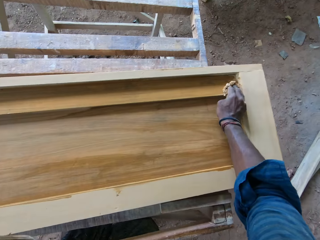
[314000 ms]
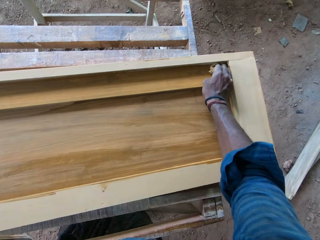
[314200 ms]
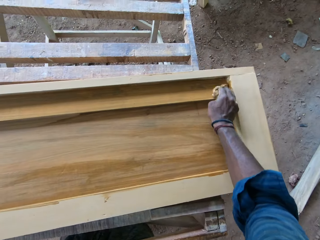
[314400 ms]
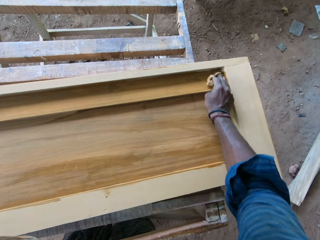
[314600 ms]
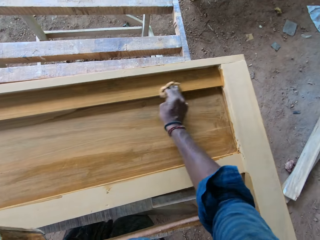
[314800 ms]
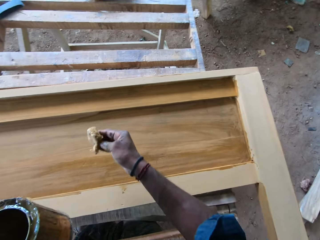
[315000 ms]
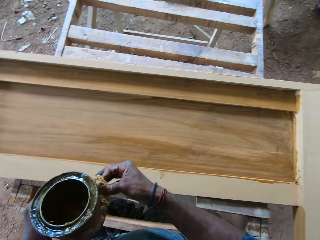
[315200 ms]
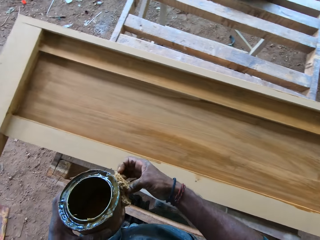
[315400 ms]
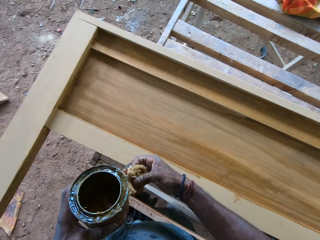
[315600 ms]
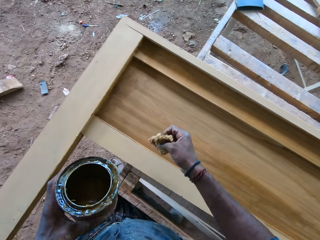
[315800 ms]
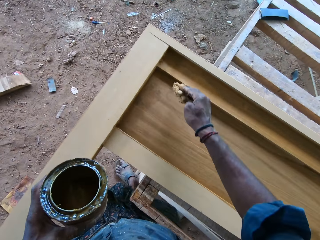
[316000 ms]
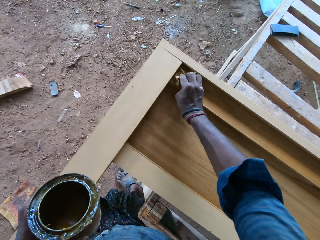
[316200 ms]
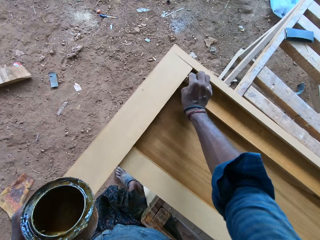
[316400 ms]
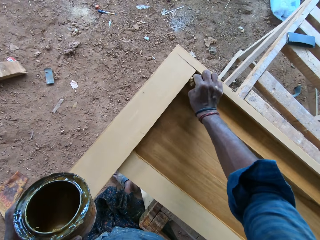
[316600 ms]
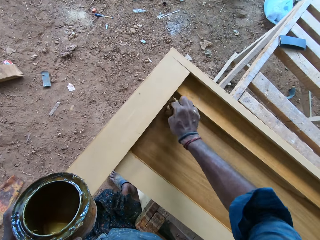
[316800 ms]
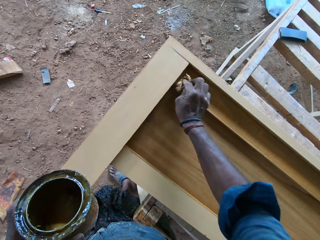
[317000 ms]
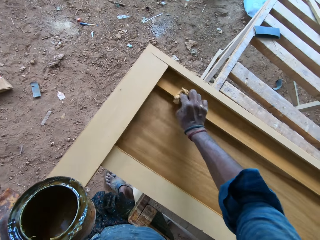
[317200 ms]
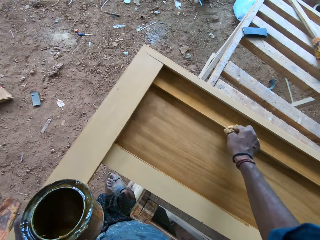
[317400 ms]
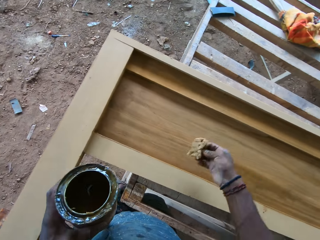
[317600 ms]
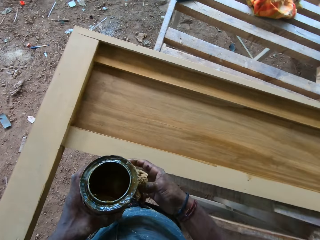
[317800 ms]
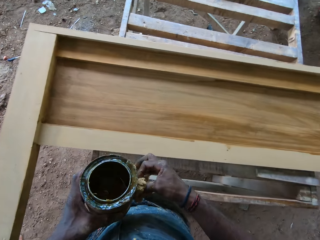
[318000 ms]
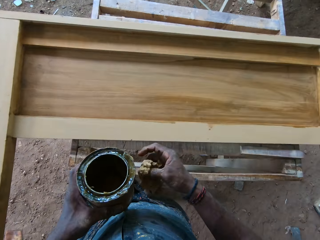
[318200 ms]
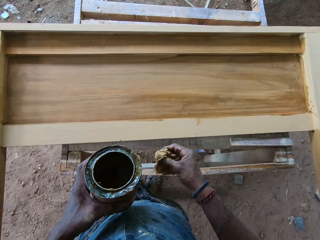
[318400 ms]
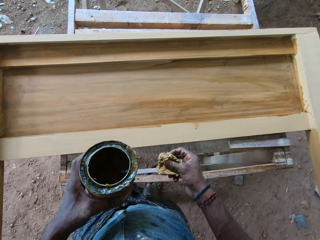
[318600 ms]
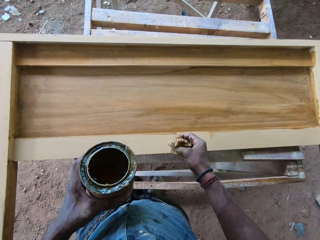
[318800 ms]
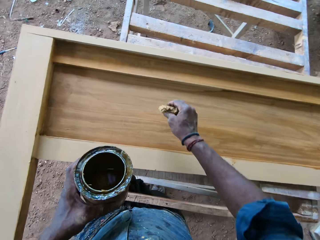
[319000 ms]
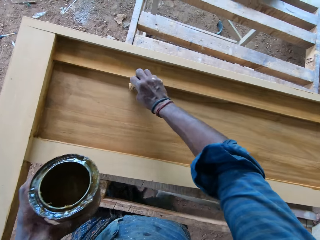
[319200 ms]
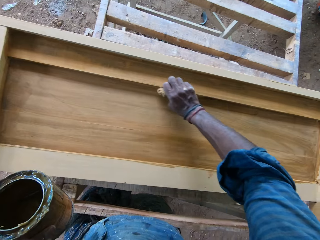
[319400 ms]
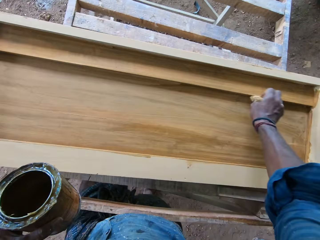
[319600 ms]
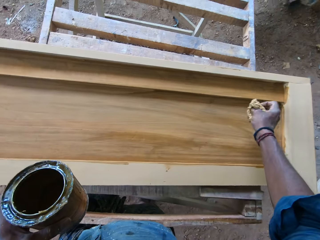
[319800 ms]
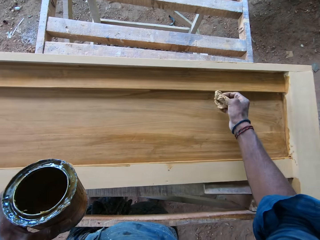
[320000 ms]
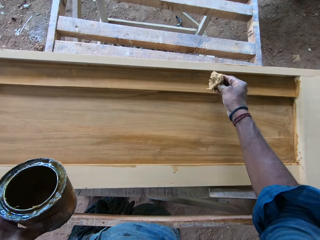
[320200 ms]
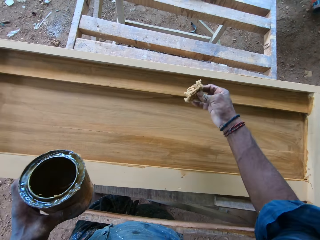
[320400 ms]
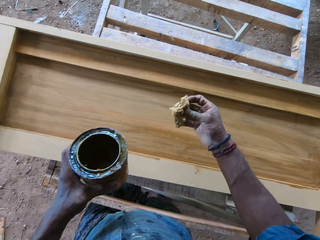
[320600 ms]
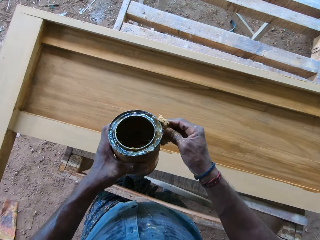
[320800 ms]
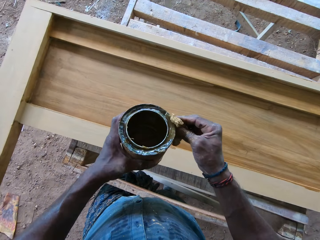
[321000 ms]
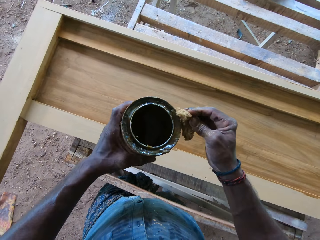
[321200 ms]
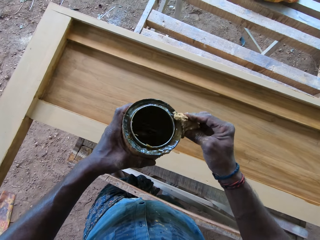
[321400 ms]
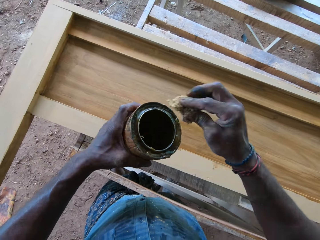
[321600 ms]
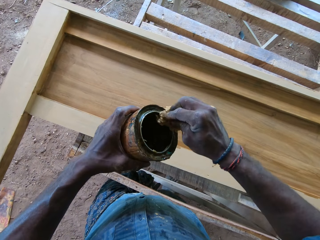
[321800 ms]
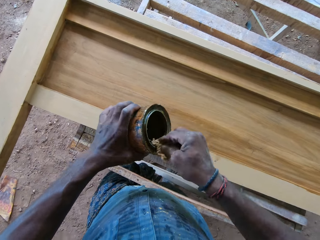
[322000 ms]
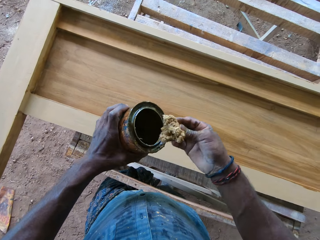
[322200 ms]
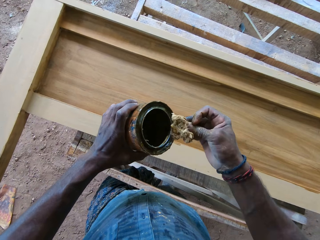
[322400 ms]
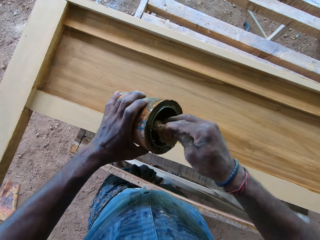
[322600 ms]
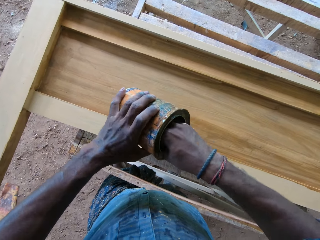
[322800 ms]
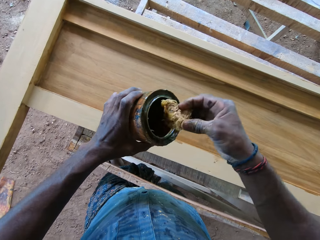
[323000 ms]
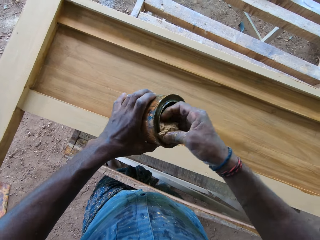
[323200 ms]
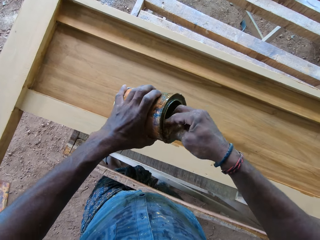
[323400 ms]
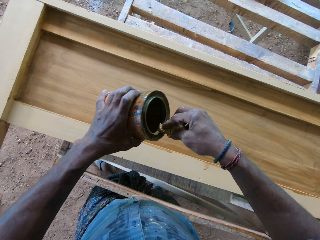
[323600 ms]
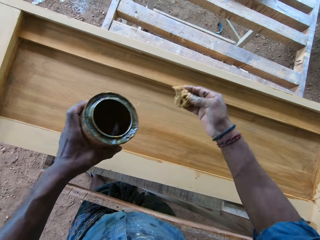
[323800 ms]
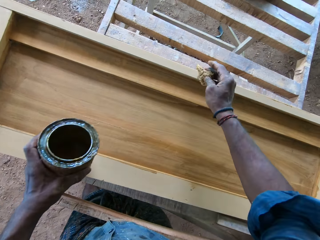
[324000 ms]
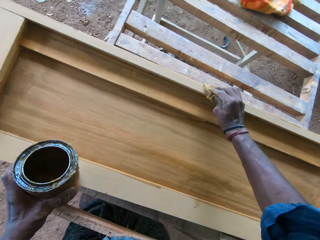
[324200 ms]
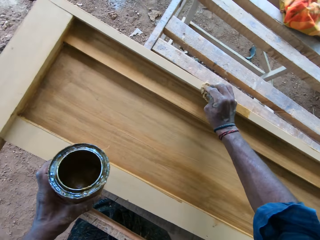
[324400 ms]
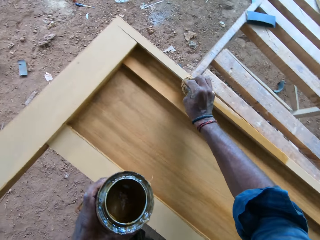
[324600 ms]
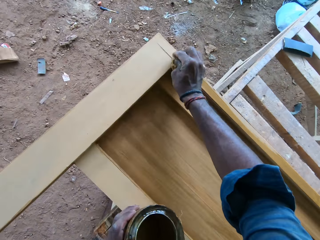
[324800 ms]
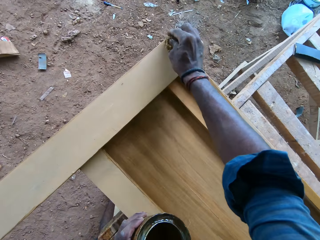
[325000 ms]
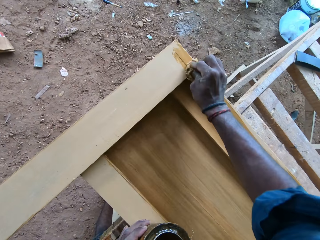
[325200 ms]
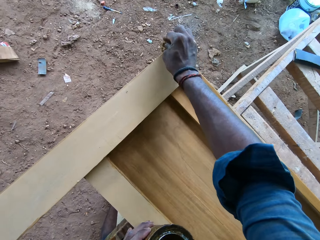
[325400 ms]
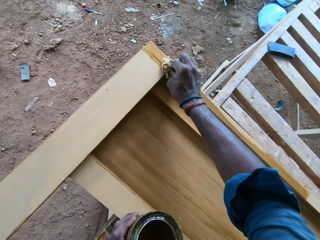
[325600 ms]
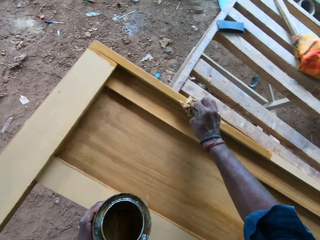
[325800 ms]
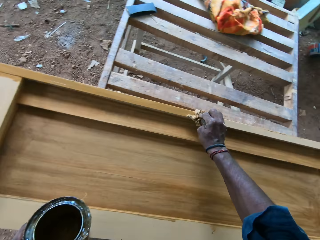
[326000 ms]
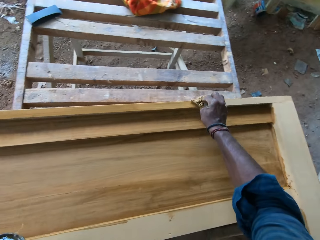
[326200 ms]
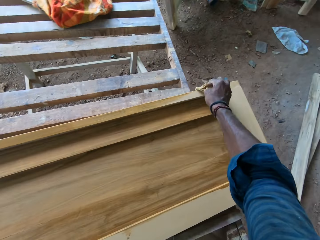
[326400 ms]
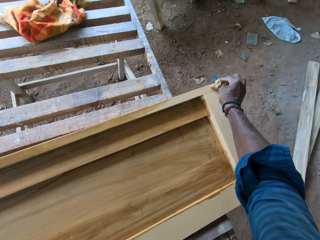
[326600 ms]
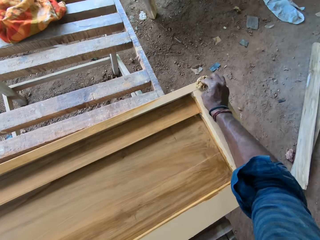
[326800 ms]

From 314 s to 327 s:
The camera wearer wipes a can with a sponge. They apply paint on a wooden board. They wipe the can with the sponge. They apply paint on the wooden board. They wipe the can with the sponge. They dip the sponge in the can. They apply varnish on the footboard slat.

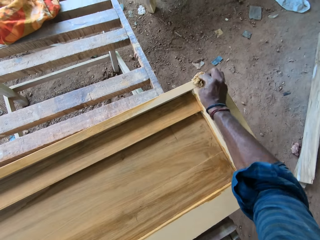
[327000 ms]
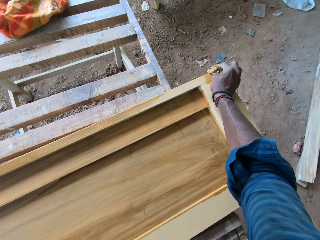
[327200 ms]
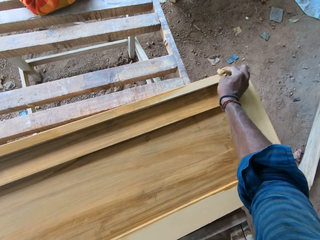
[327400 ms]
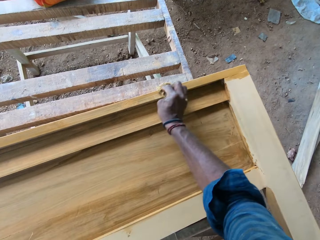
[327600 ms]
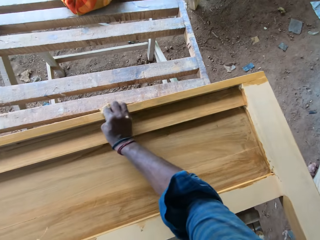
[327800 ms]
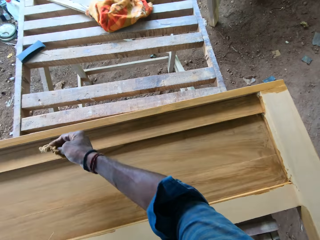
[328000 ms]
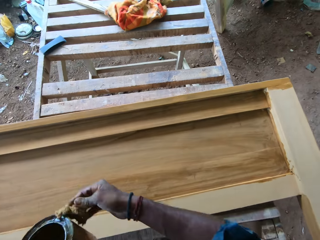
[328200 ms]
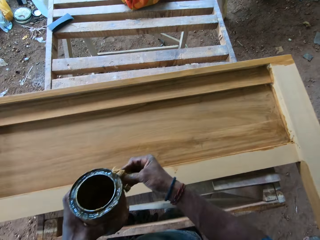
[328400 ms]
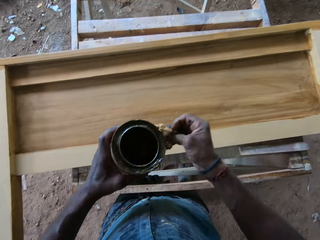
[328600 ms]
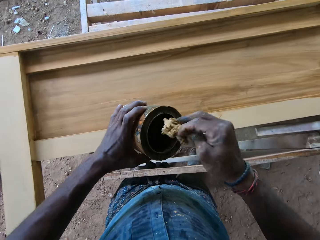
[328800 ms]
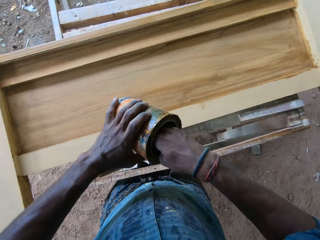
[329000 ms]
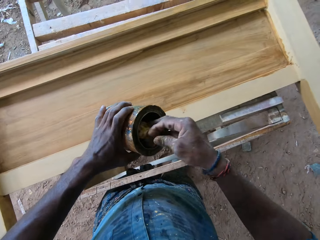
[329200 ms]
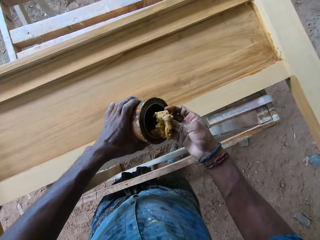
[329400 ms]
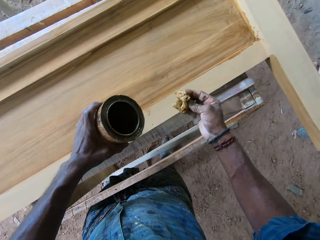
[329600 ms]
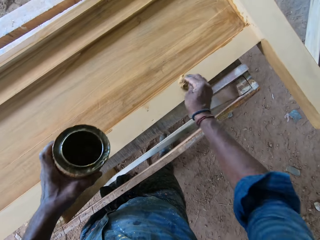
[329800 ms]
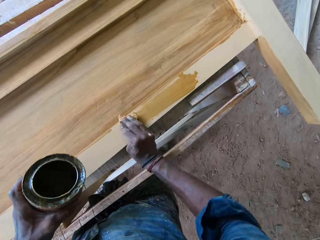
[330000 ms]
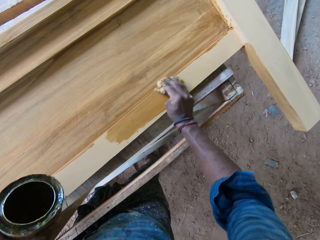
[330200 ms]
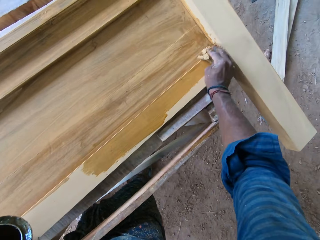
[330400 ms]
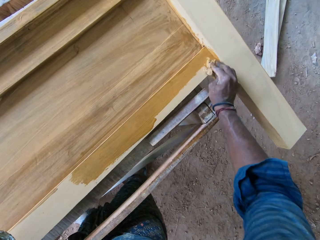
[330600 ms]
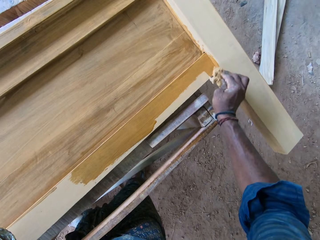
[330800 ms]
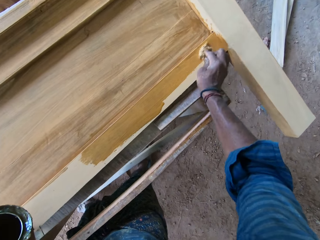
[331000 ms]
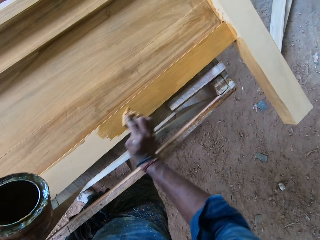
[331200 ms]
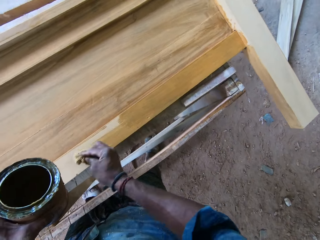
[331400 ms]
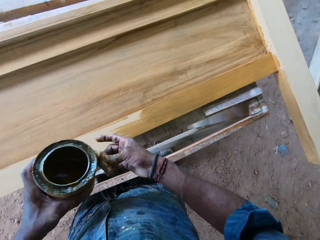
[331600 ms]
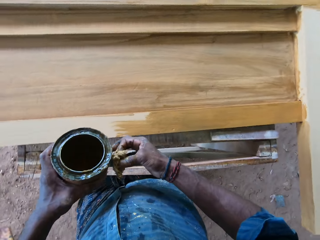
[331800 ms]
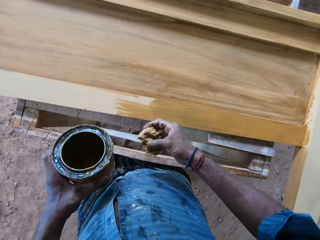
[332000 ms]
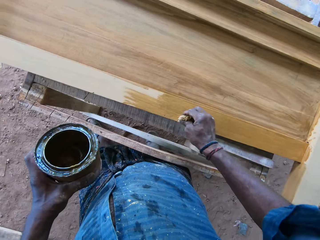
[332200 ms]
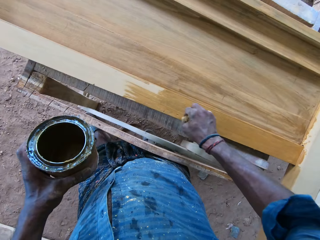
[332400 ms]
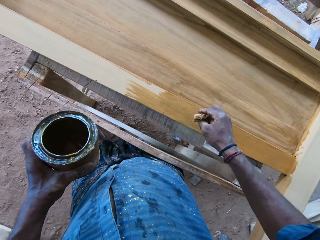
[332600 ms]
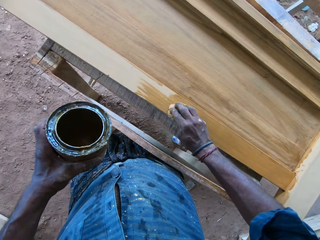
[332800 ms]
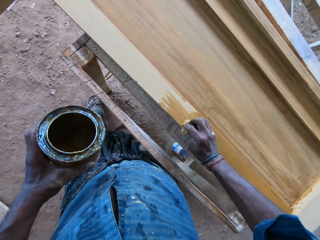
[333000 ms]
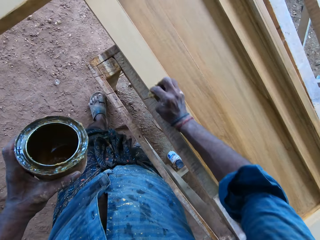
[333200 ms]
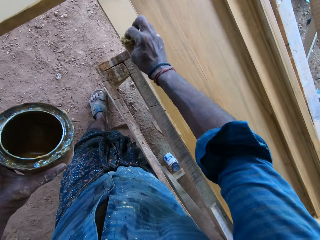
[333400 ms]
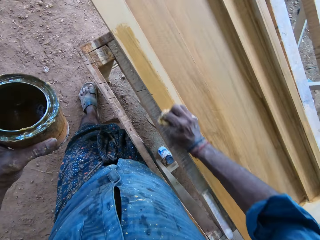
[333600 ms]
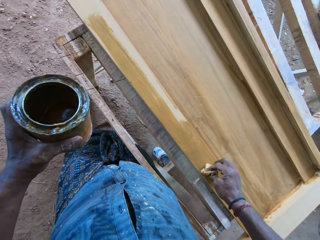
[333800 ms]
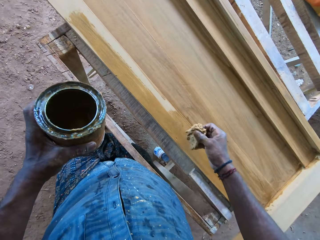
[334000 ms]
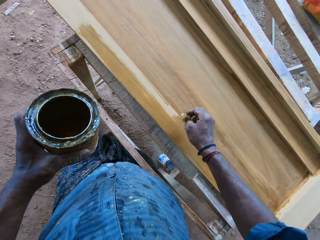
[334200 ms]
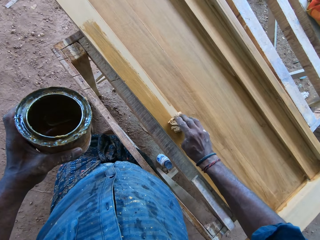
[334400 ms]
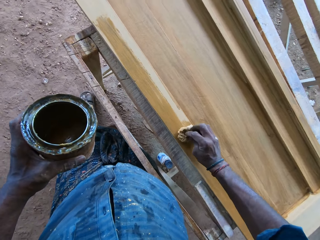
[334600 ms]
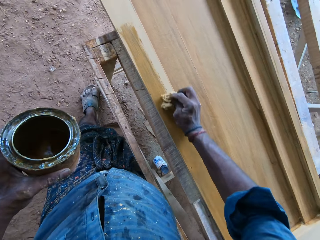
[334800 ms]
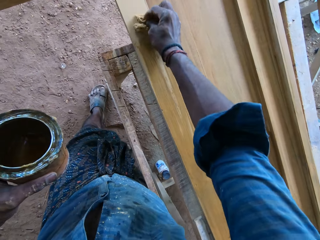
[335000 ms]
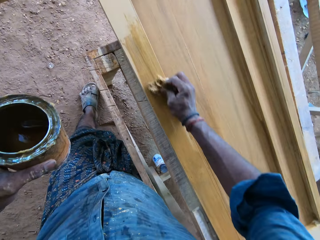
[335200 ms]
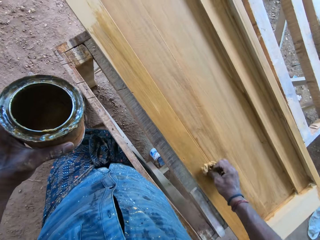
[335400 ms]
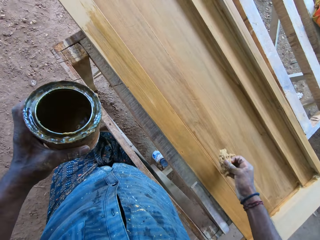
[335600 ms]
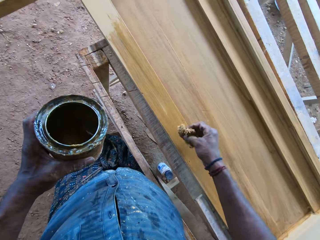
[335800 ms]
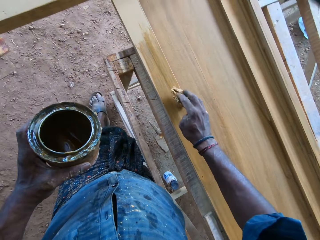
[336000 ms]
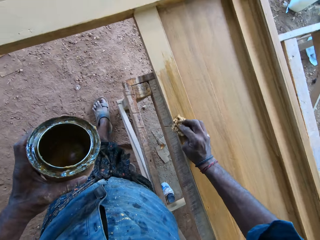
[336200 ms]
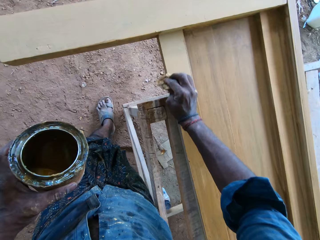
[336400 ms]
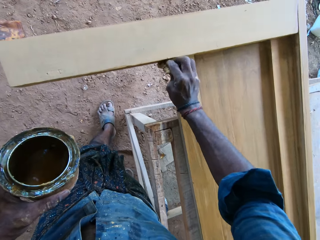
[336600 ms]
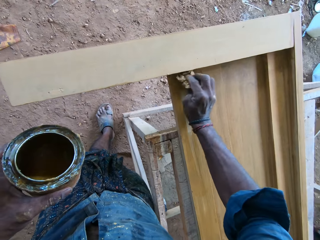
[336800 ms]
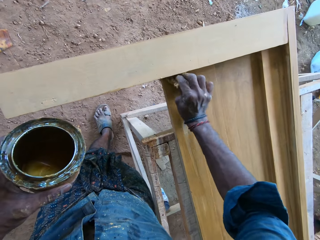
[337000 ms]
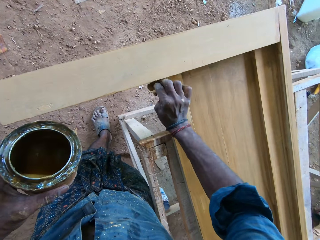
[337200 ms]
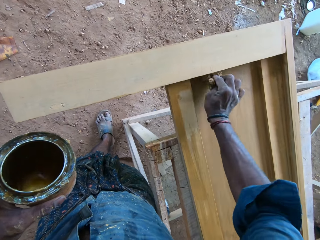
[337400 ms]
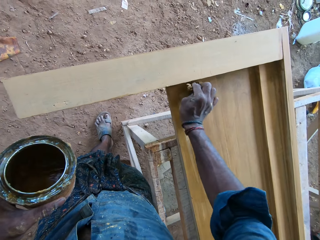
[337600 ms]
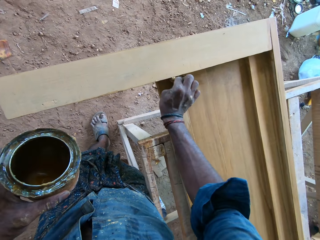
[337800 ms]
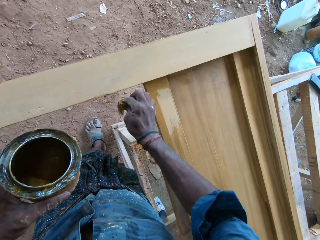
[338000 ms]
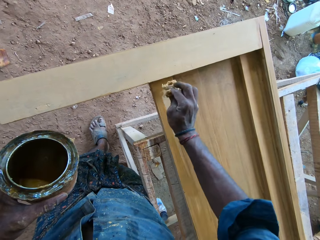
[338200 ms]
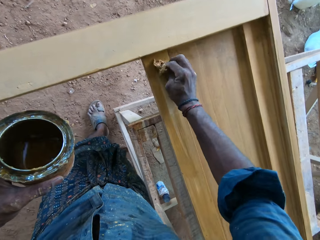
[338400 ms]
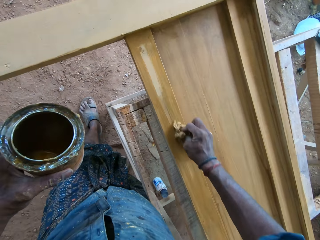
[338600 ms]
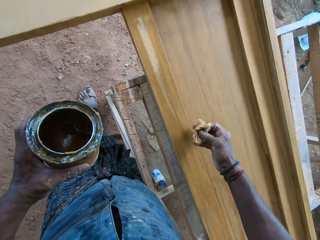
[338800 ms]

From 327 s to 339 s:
The camera wearer wipes a can with a sponge. They dip the sponge in the can. They apply varnish on the footboard slat. They wipe the can with the sponge. They apply paint on a wooden board.
